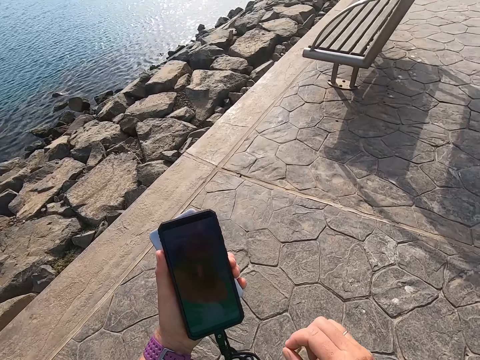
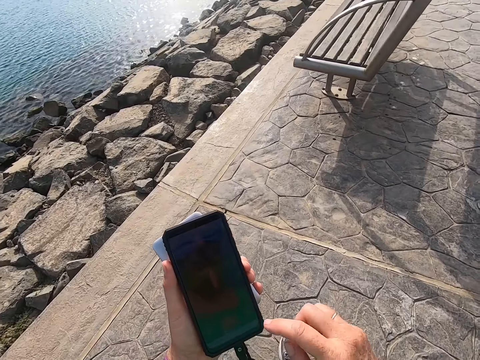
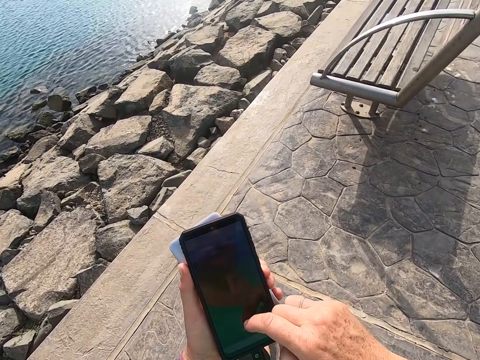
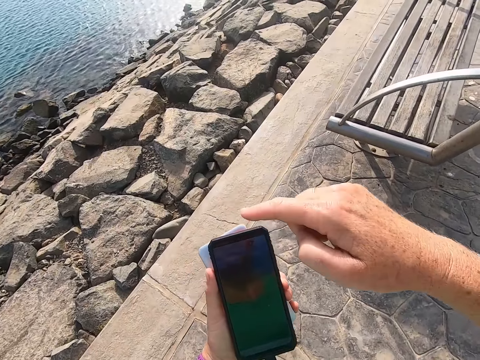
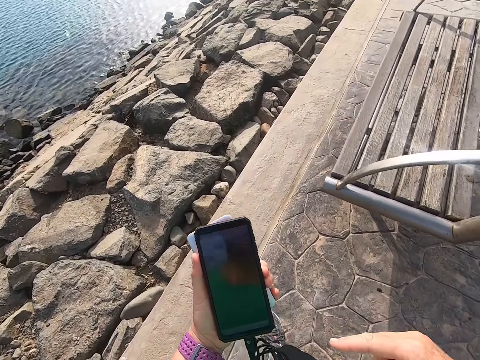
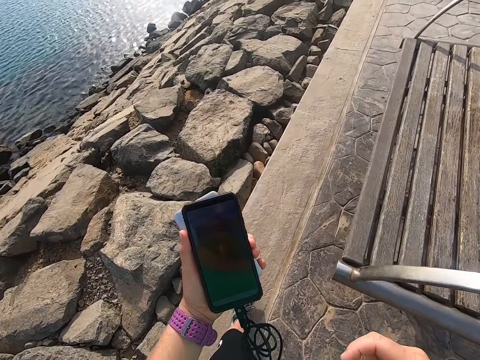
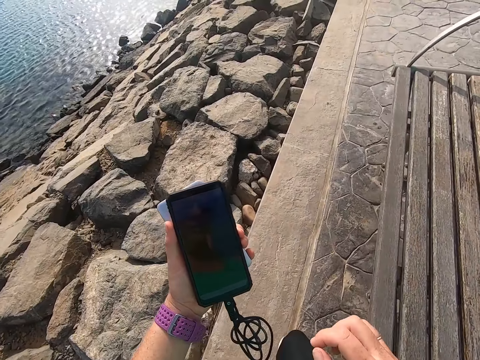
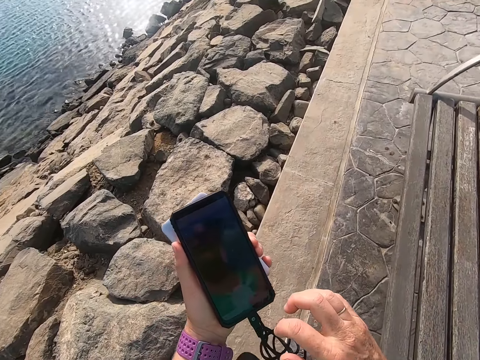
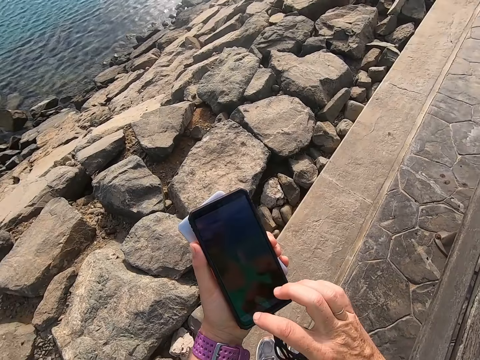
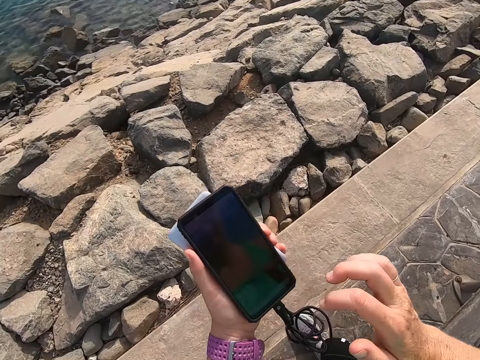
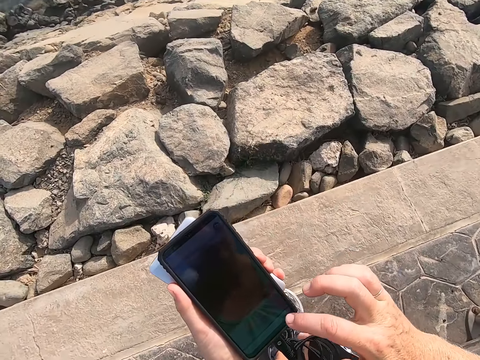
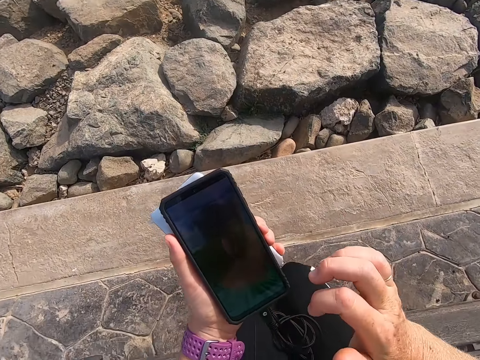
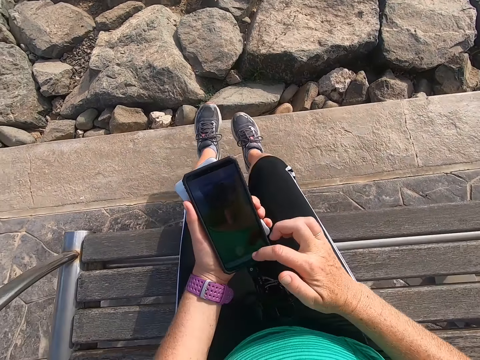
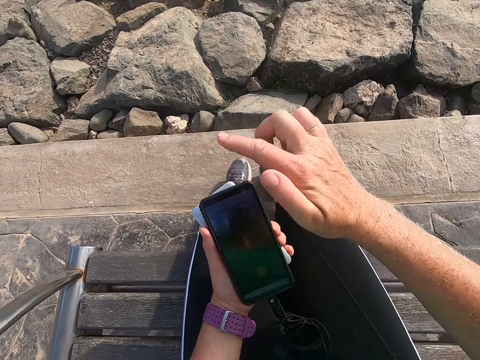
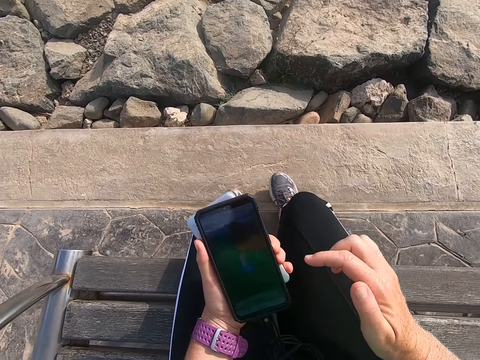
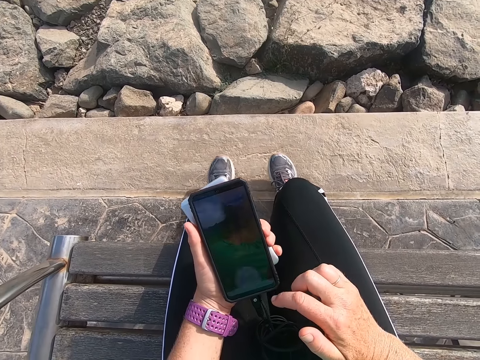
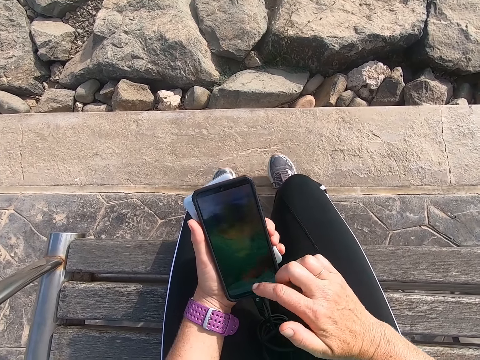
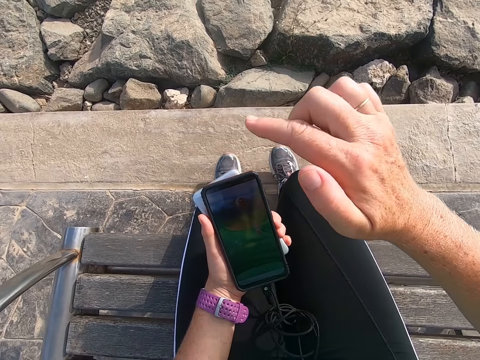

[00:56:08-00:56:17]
The camera wearer operates a phone. They sit on a chair or bench. They operate the phone. They play a game on the cell phone.

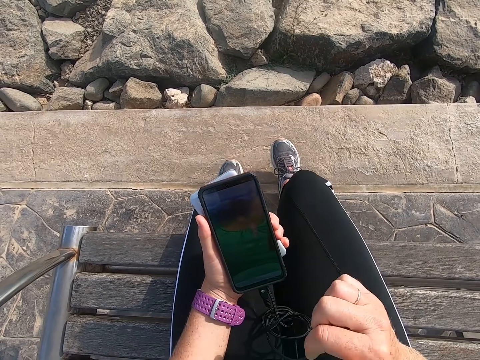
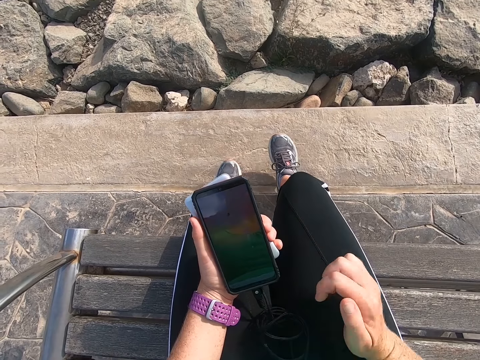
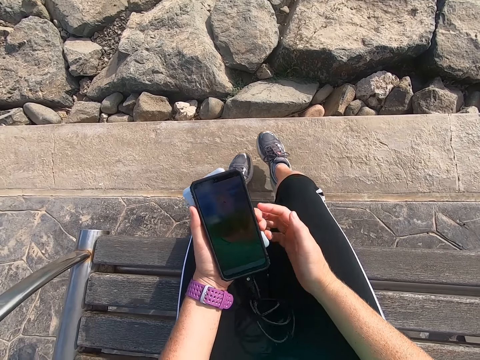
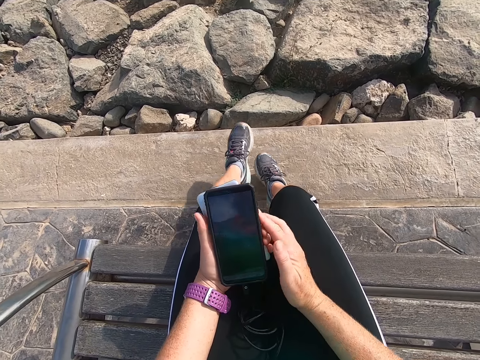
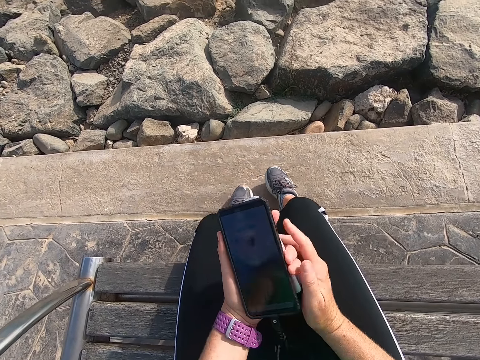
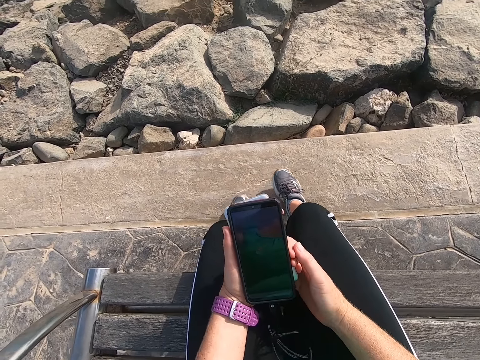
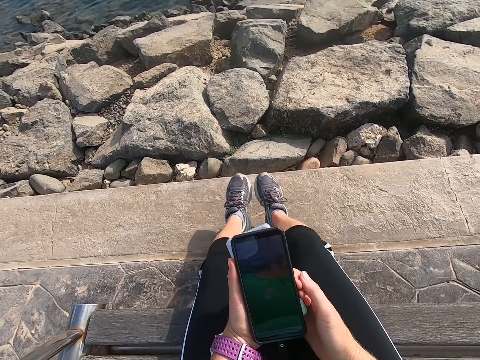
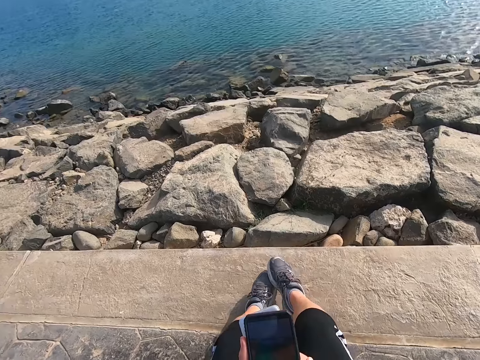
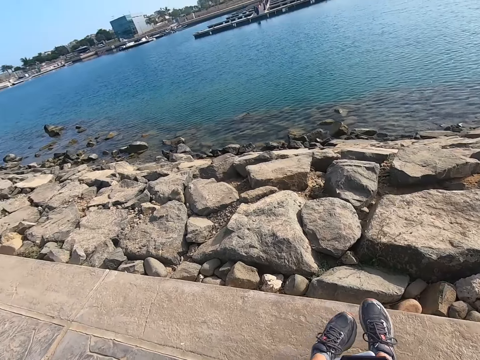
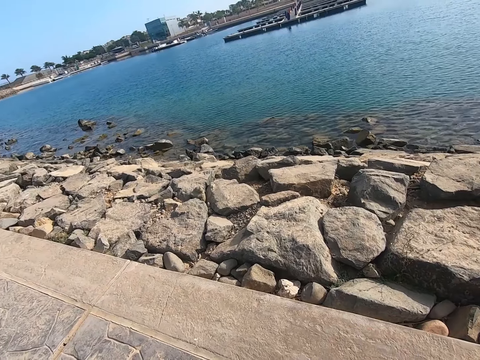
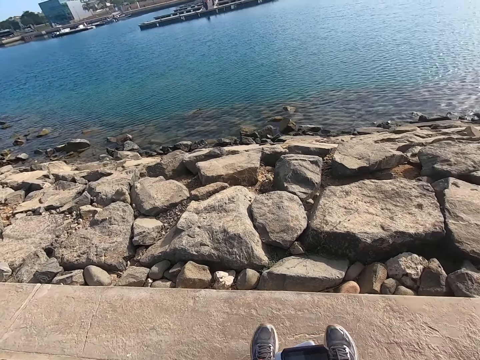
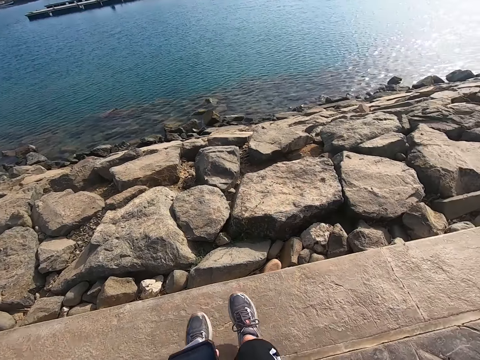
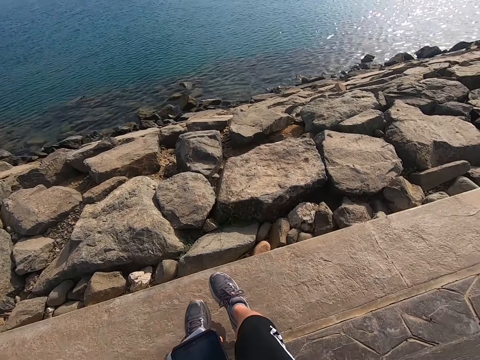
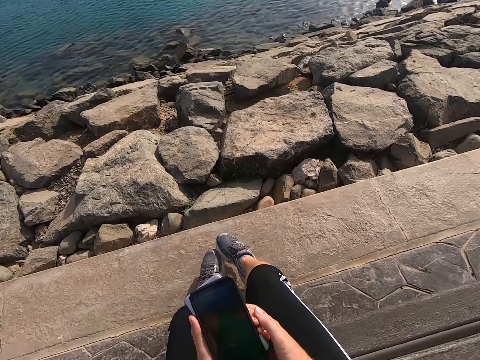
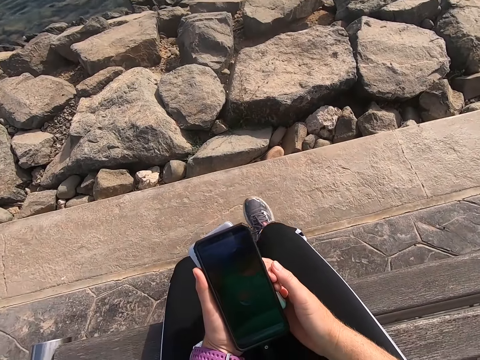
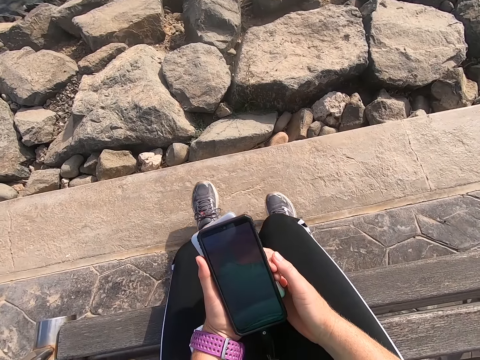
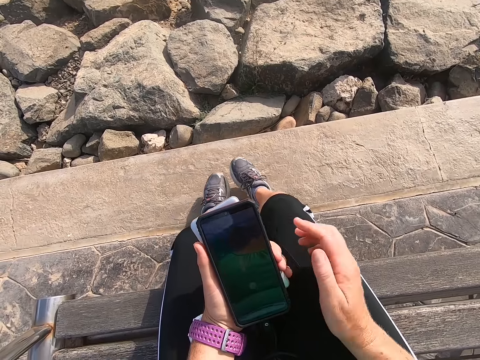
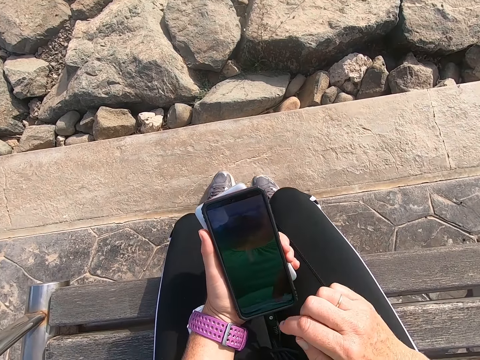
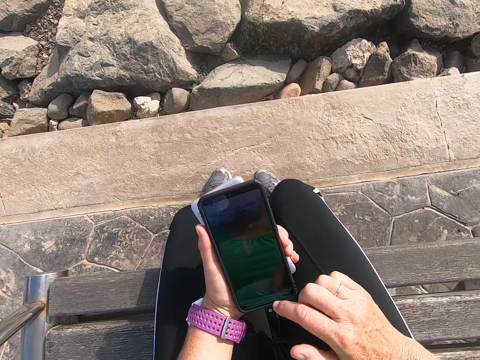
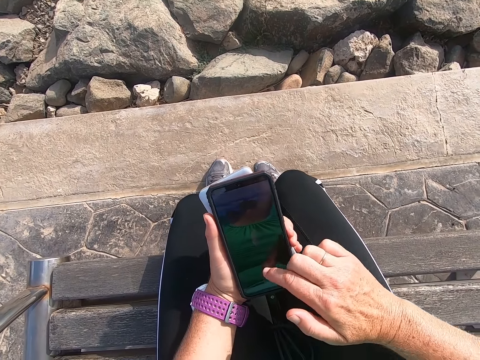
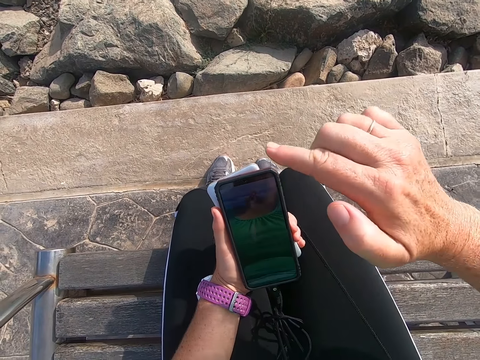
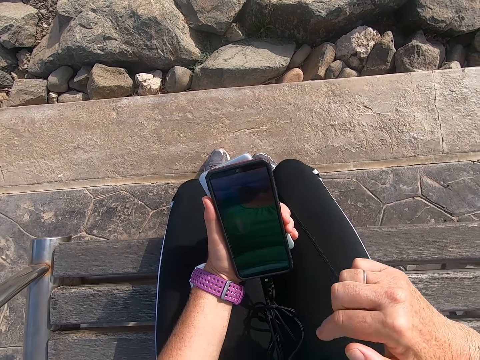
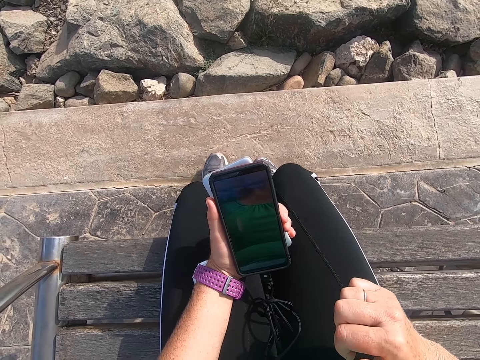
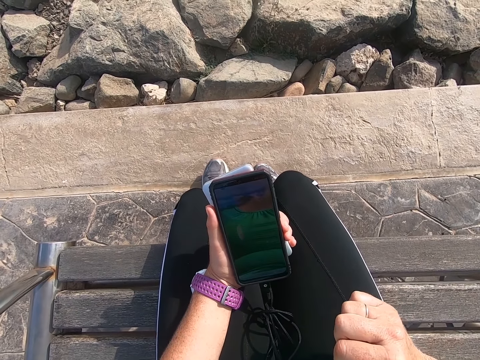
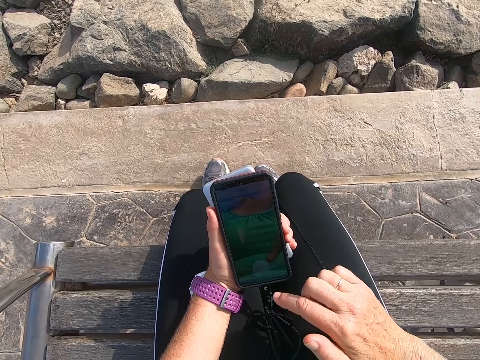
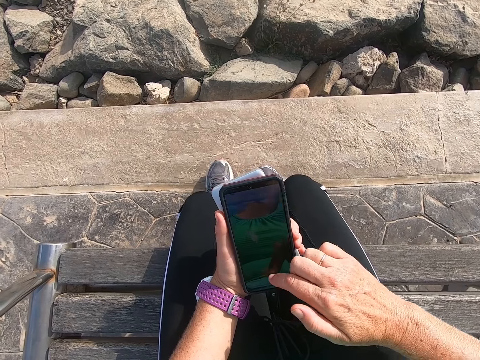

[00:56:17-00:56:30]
The camera wearer holds the phone with both hands. They look around. They sit on the bench. They play a game on the cell phone.

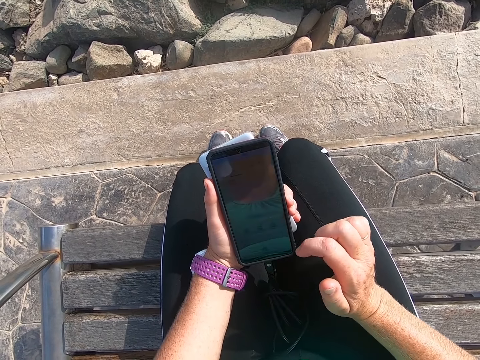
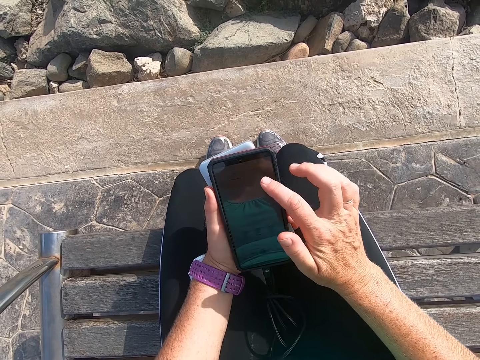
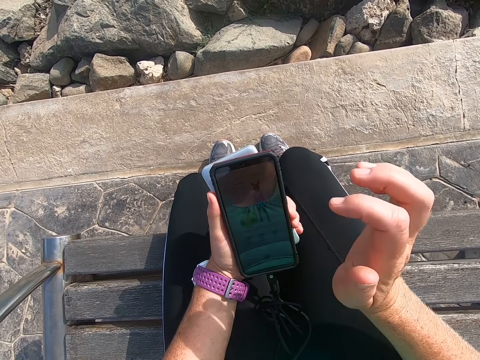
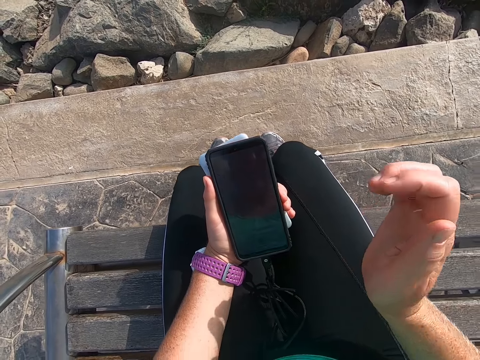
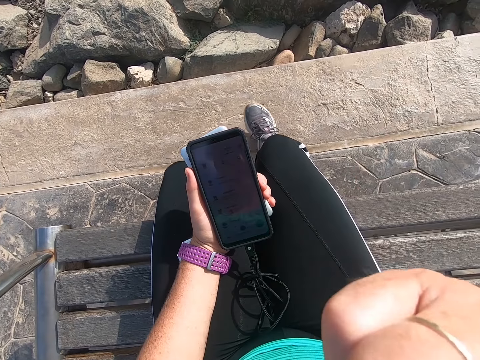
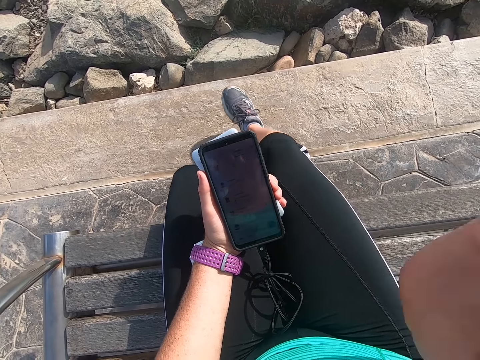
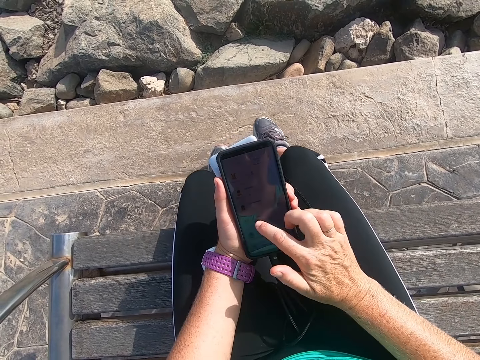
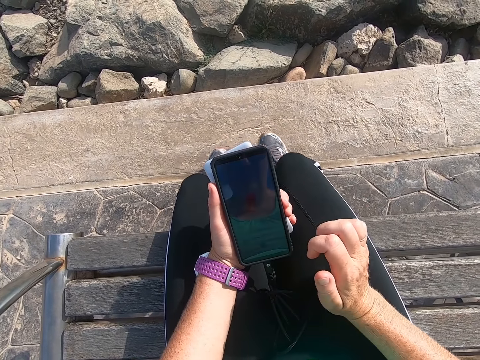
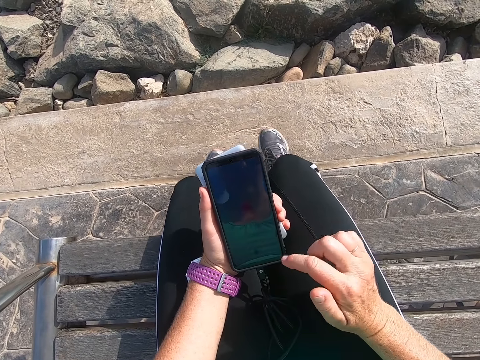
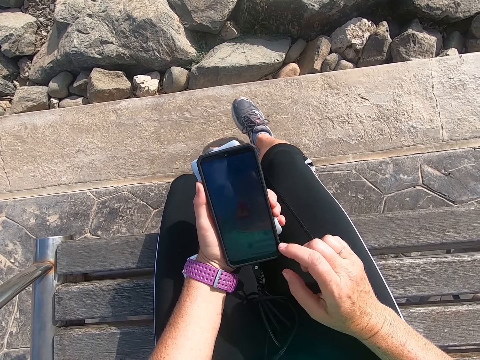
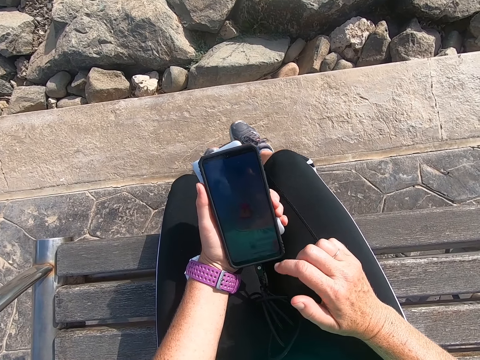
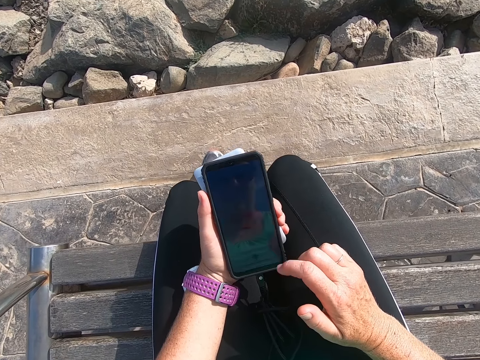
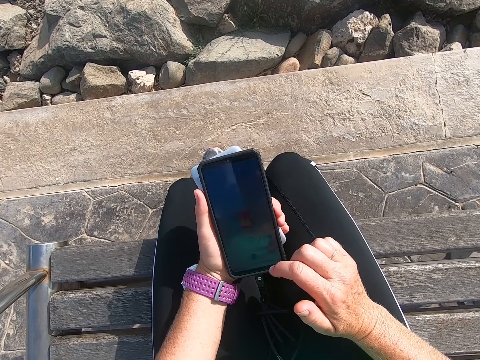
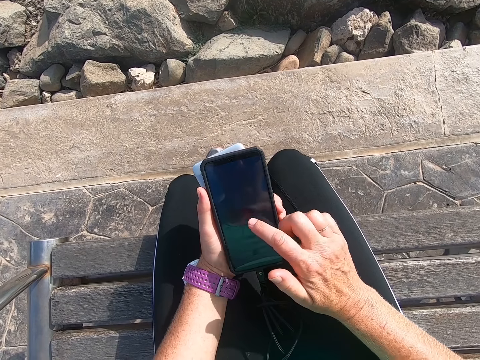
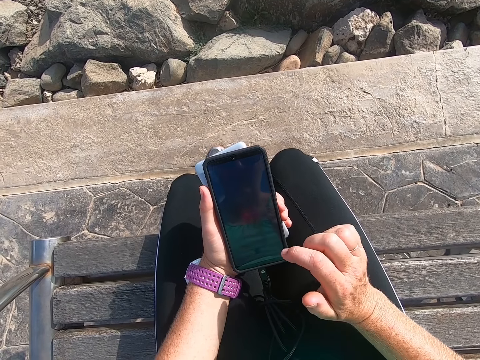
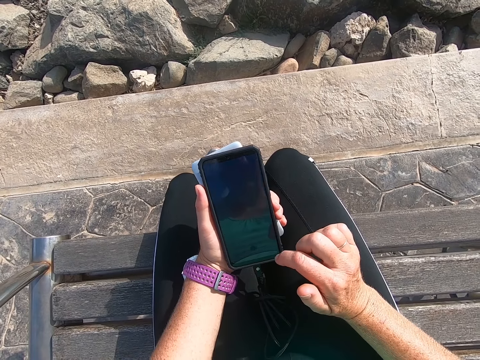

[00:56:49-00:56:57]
The camera wearer lifts a hand to something. They stare at a phone. They operate the phone.
